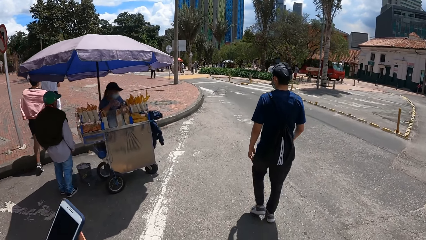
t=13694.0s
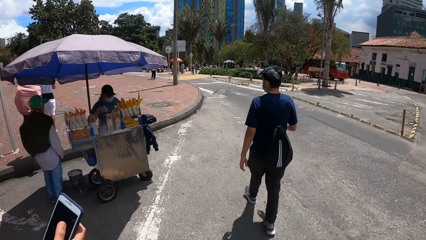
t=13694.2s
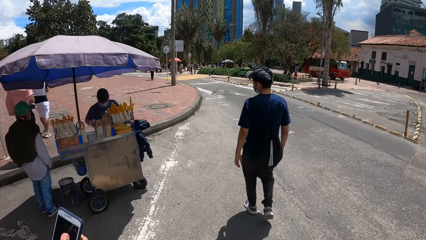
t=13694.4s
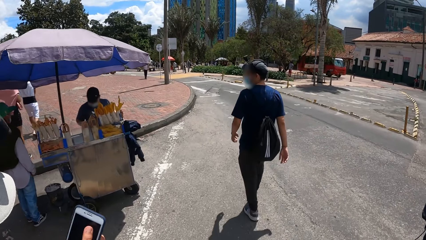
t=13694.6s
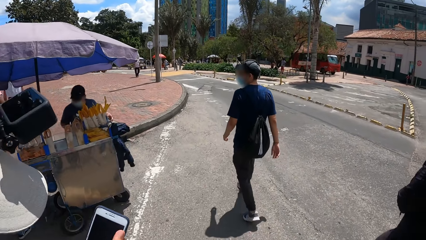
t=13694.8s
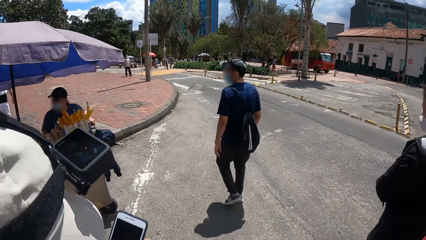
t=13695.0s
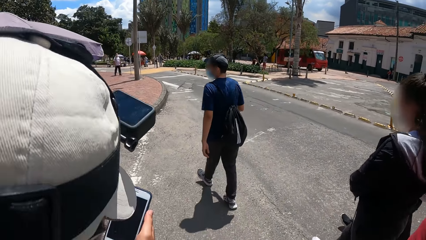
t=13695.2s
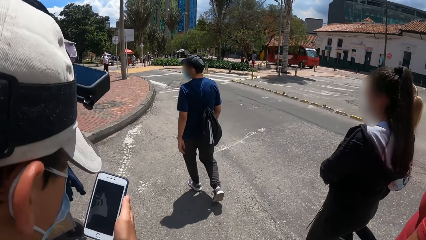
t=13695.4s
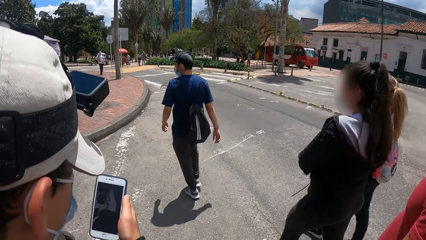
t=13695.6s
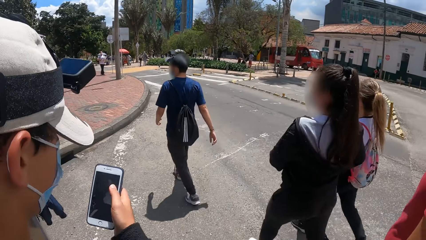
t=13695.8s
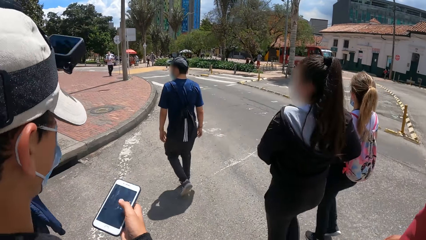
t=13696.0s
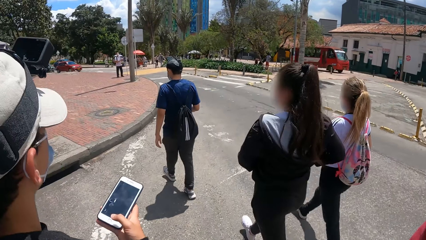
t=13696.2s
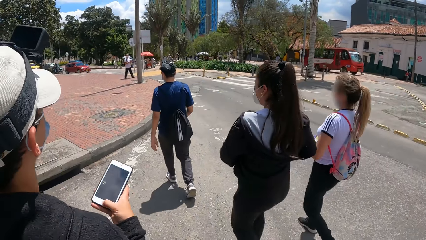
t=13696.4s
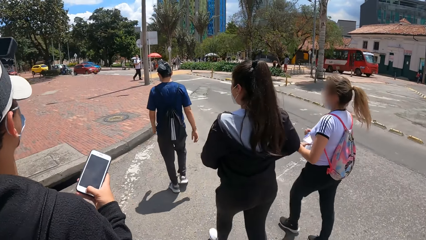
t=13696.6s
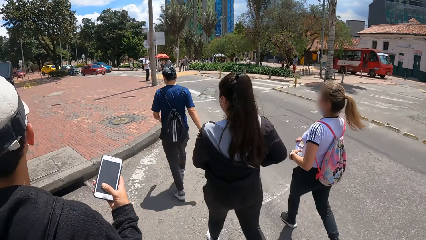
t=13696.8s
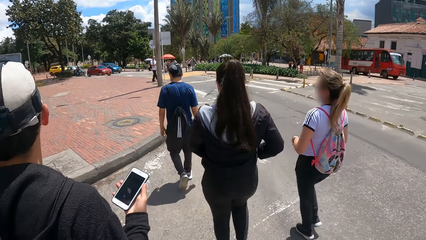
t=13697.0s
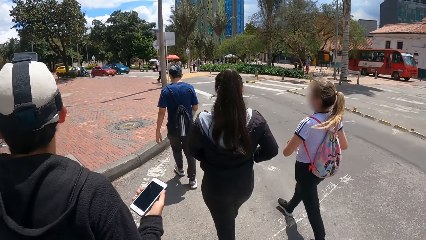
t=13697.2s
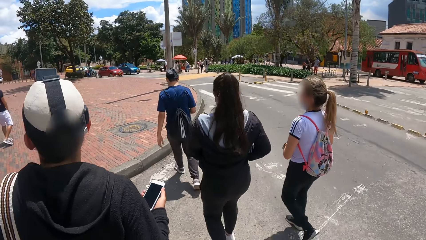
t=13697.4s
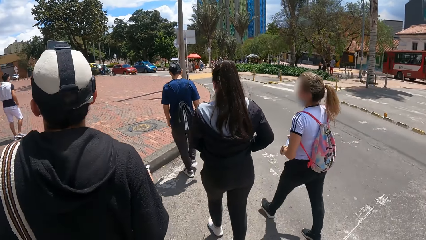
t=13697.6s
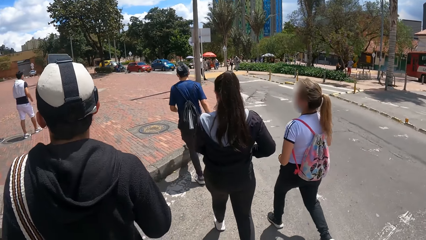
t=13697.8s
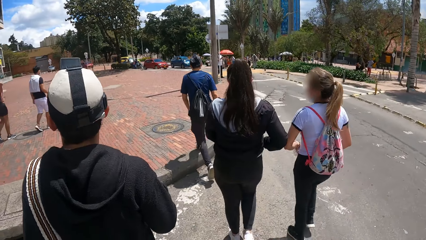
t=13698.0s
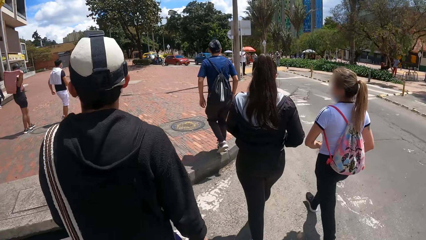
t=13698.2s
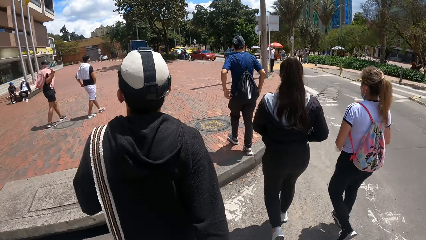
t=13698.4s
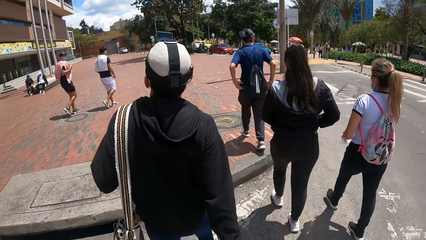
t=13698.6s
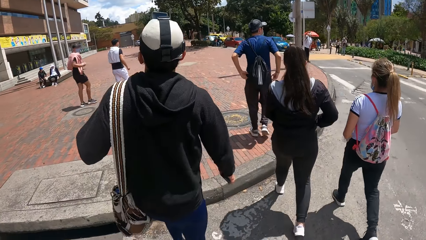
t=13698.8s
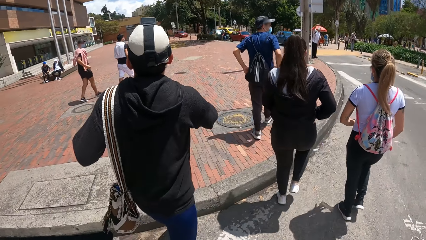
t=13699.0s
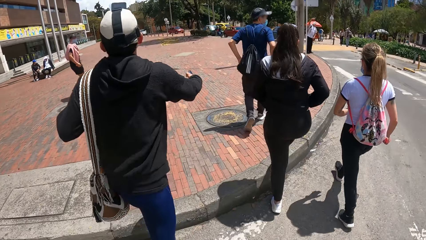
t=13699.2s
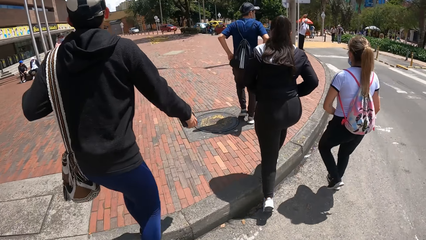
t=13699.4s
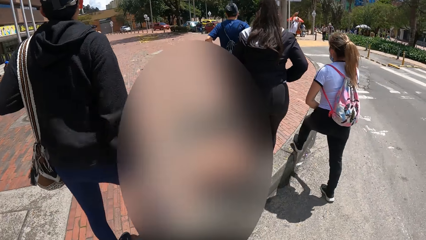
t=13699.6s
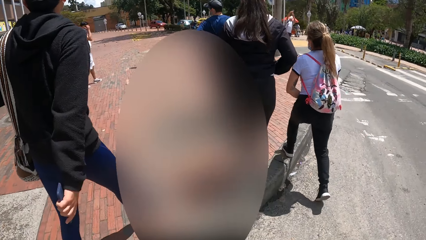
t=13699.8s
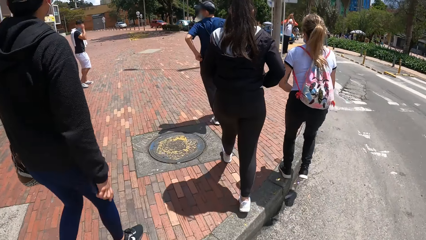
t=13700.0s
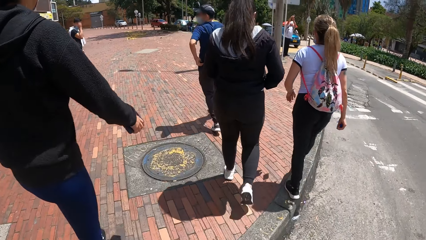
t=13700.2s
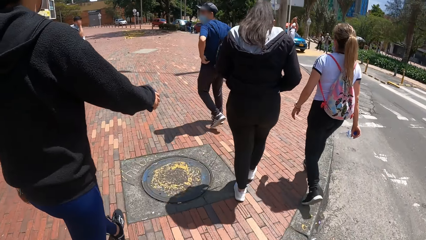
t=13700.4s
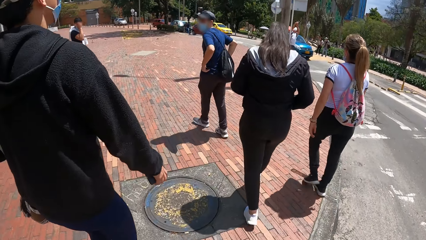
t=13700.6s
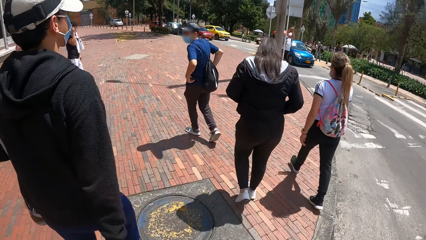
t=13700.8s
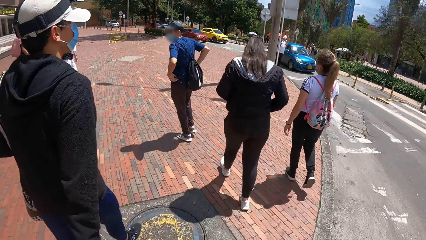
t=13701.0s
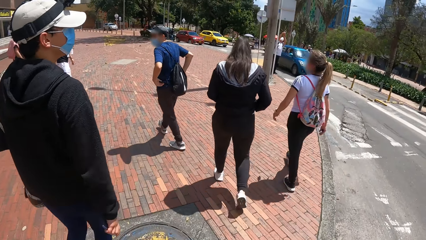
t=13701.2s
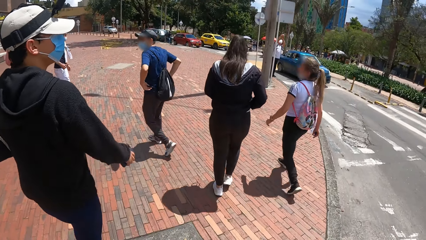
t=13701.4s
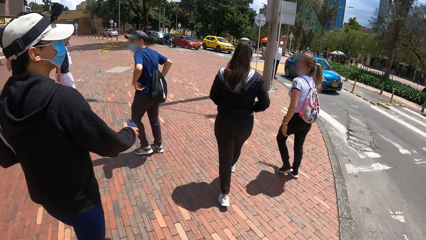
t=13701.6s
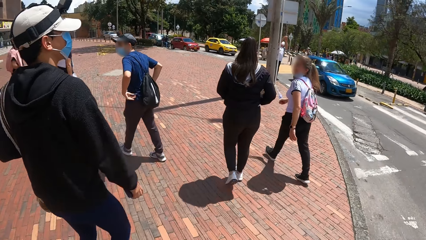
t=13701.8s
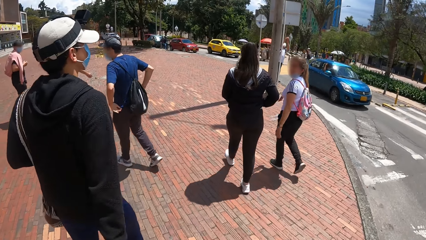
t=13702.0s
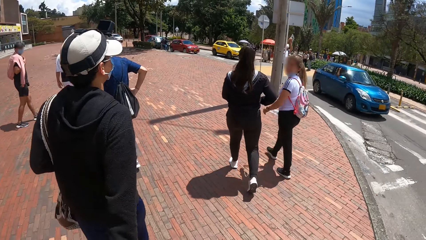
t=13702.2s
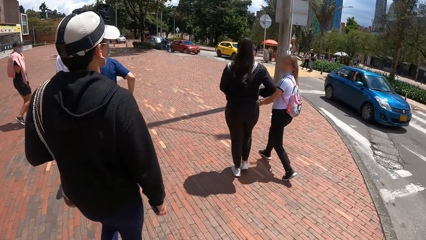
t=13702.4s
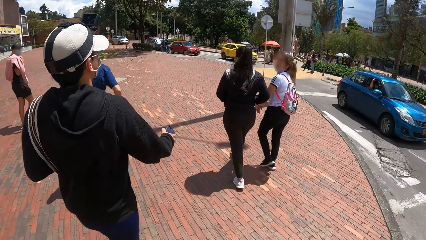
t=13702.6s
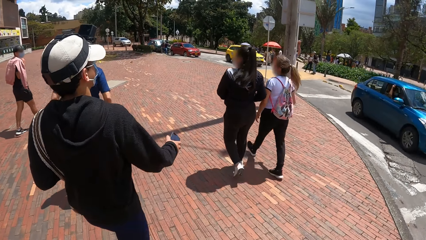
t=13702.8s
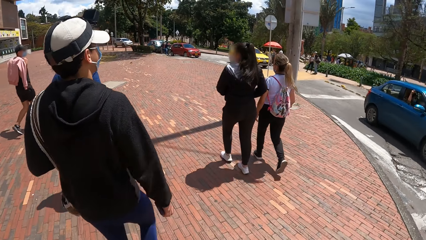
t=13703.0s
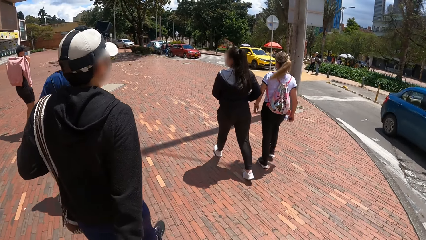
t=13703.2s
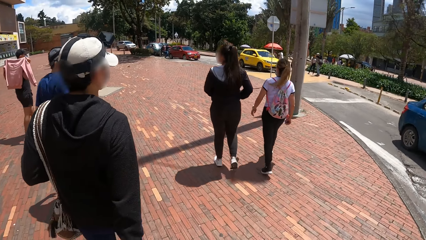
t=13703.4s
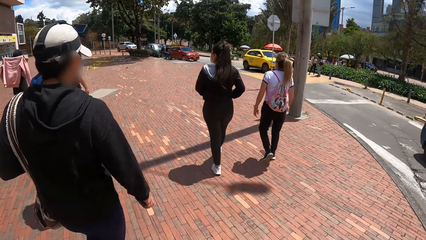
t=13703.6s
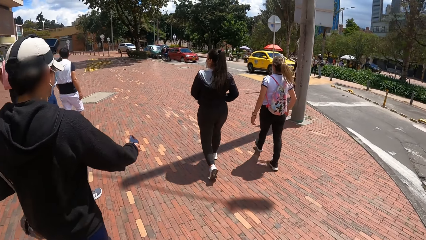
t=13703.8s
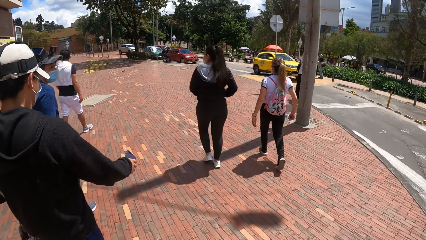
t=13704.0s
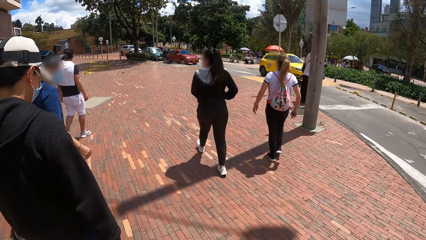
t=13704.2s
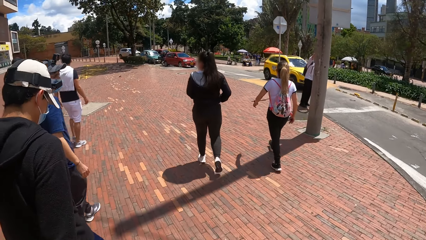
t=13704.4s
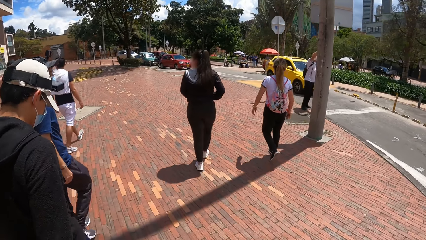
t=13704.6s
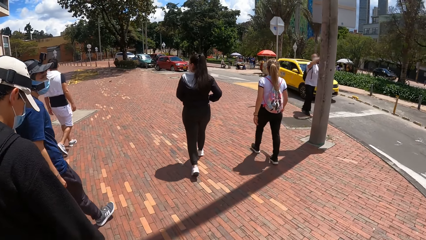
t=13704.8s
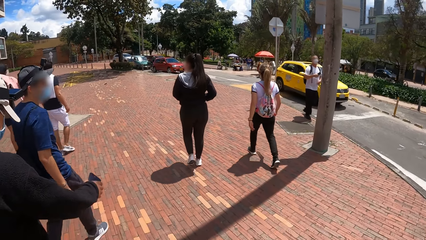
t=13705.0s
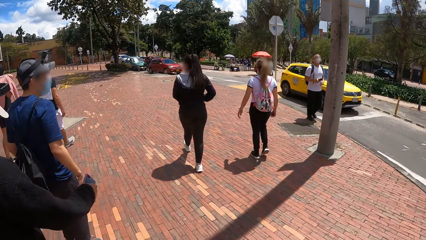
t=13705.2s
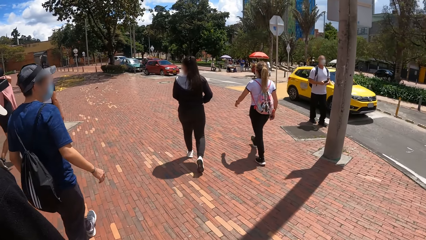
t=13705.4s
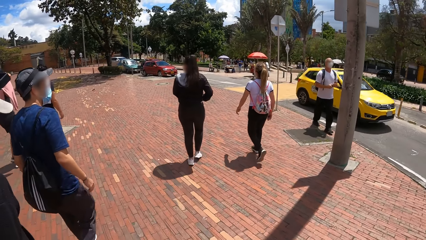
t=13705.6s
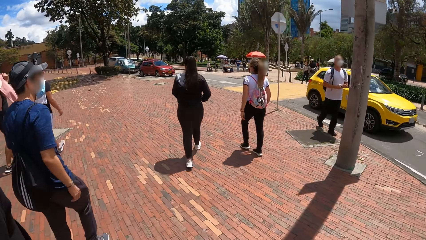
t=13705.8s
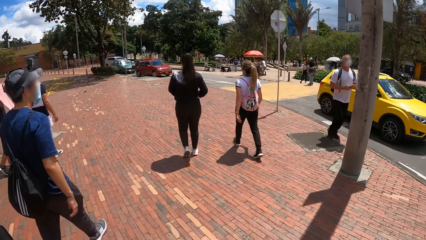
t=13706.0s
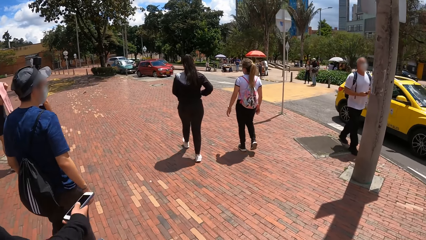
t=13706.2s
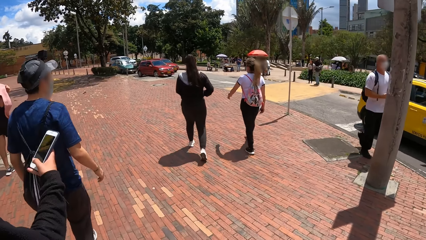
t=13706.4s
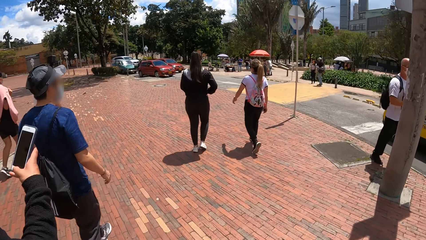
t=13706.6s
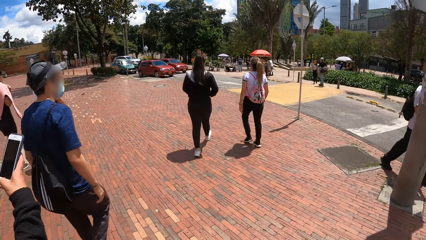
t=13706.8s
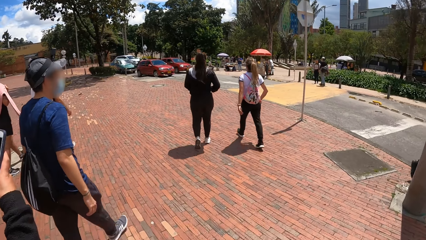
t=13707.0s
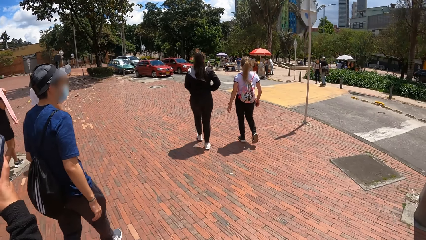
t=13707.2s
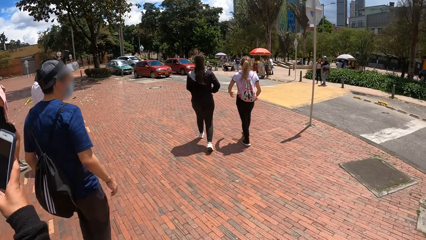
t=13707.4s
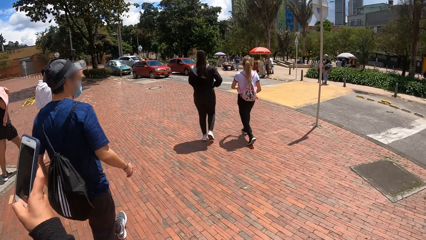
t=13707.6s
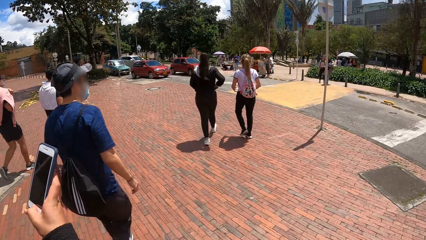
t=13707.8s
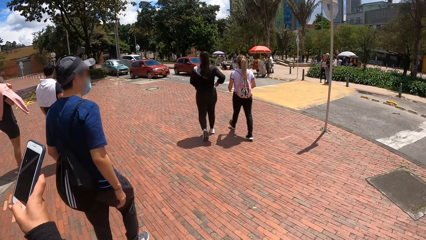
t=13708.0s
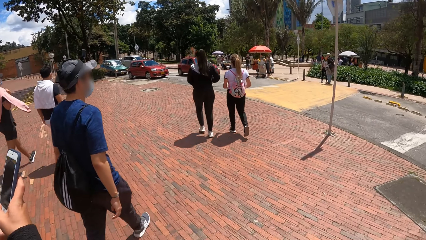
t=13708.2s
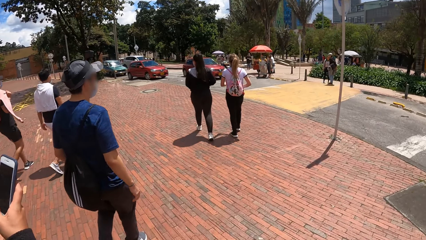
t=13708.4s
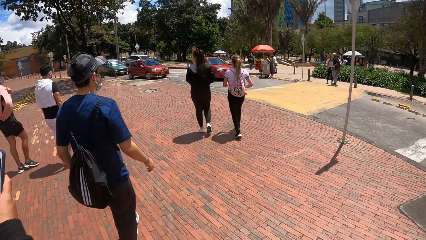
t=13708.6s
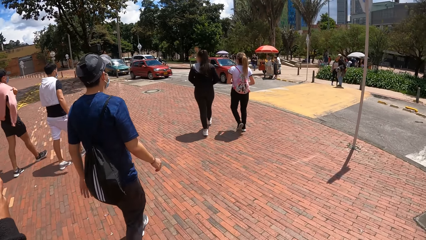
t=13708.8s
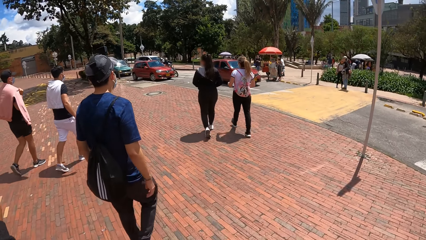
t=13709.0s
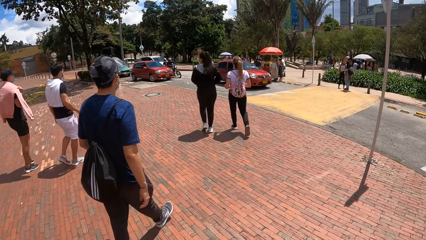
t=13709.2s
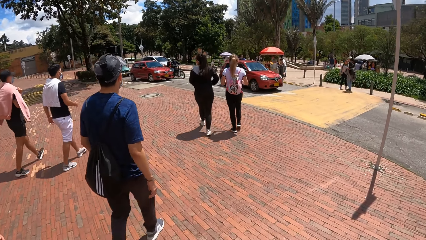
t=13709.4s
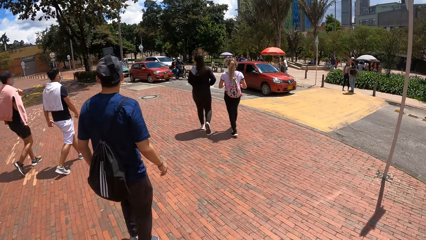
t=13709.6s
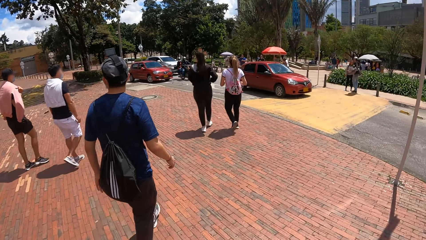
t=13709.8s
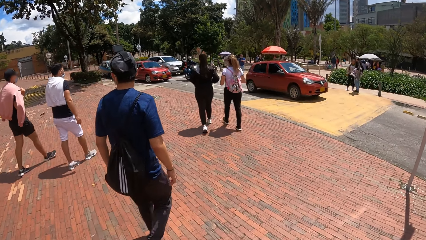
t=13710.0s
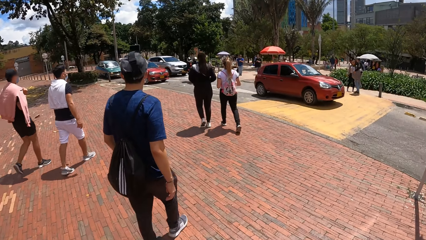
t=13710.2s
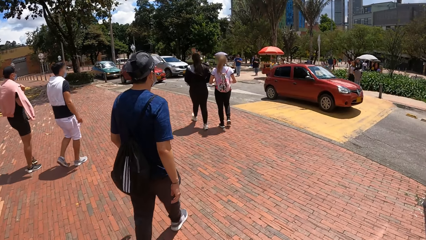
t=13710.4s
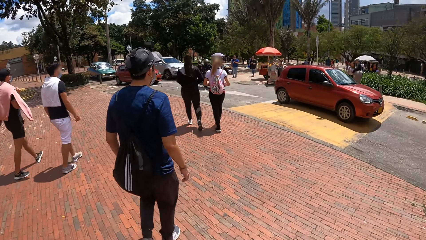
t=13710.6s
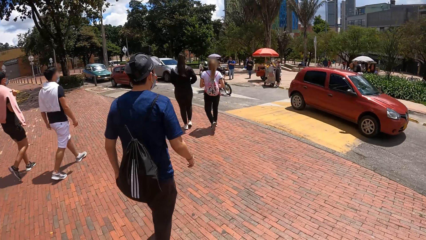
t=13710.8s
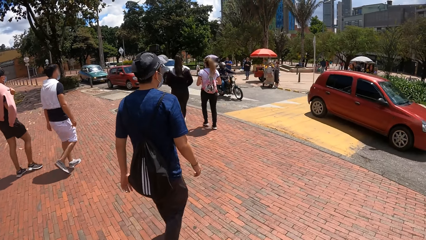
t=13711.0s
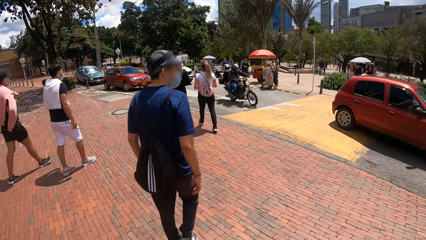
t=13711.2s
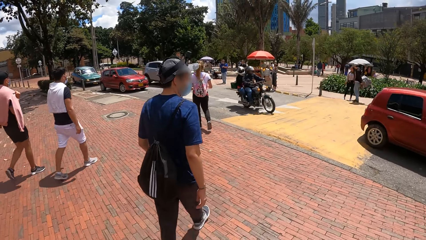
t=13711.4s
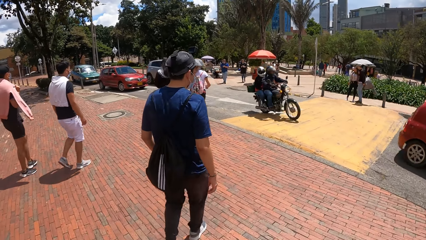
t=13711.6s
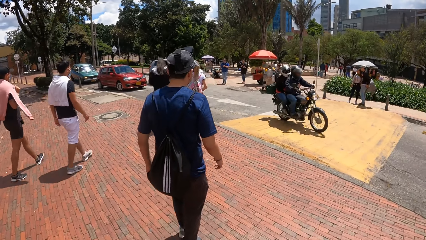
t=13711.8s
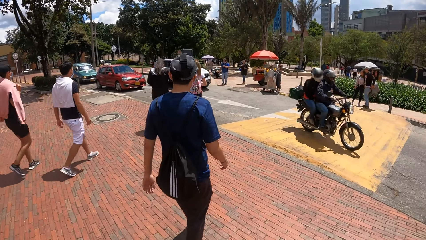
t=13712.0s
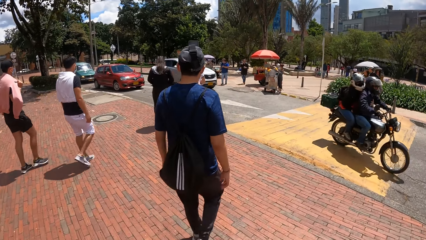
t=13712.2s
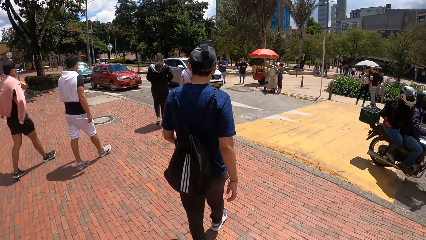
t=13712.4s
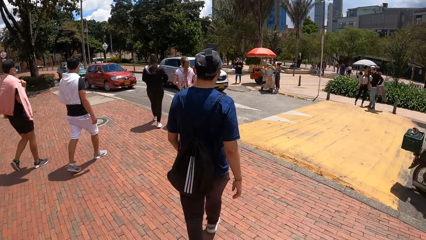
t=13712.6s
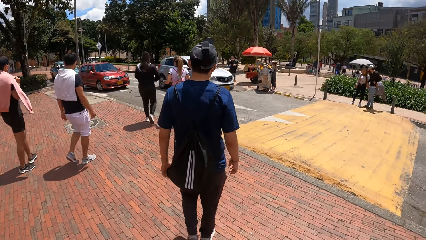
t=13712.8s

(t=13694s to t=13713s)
A man uses a phone. The man presses the phone with his right hand. The camera wearer walks on the pavement.
